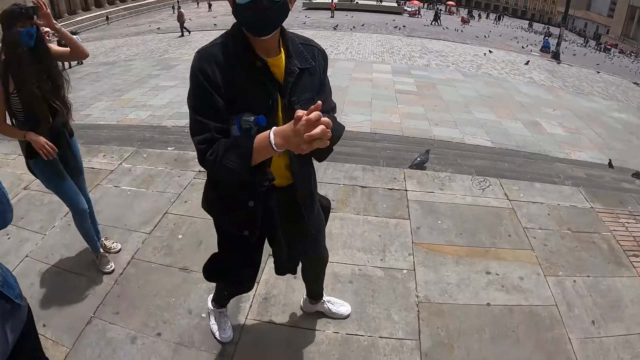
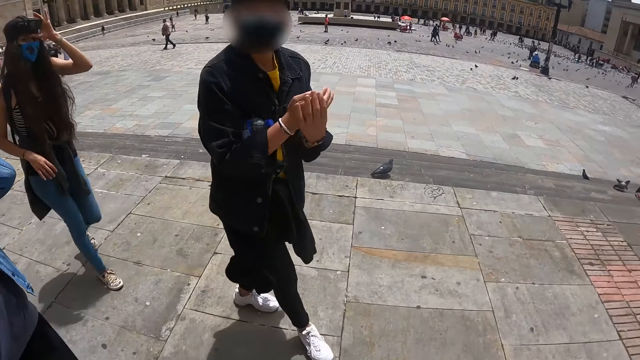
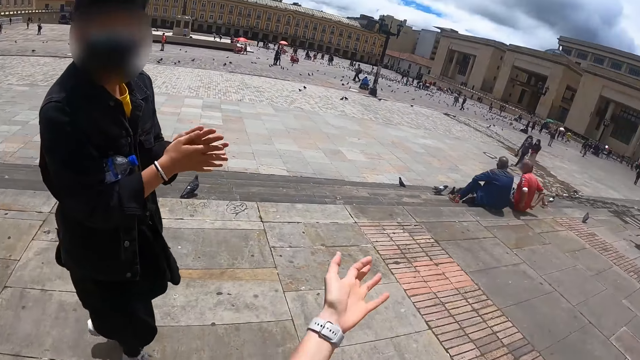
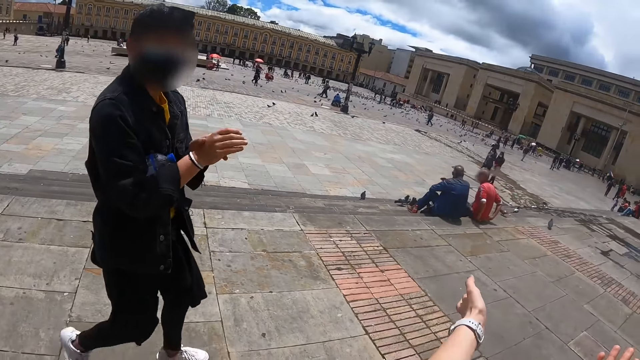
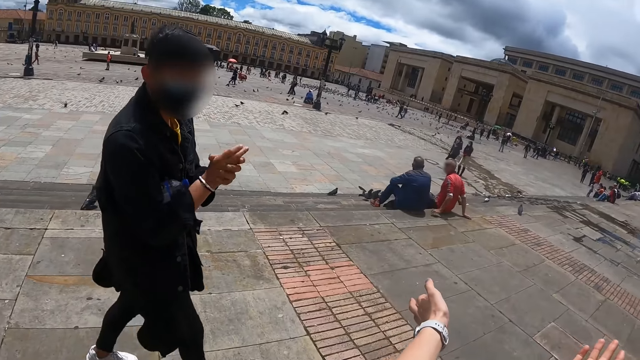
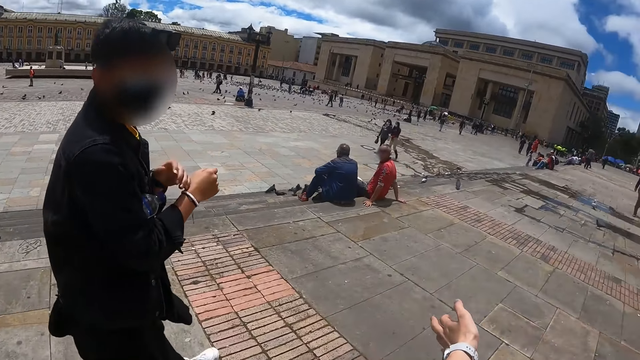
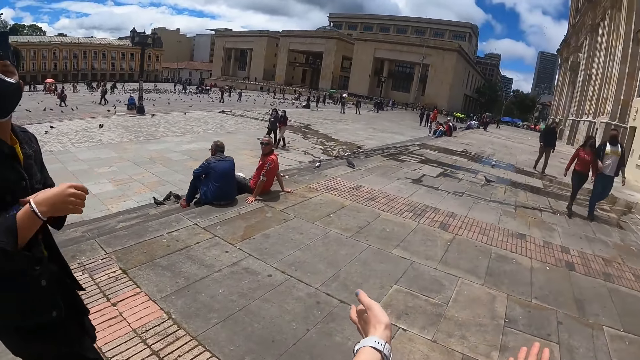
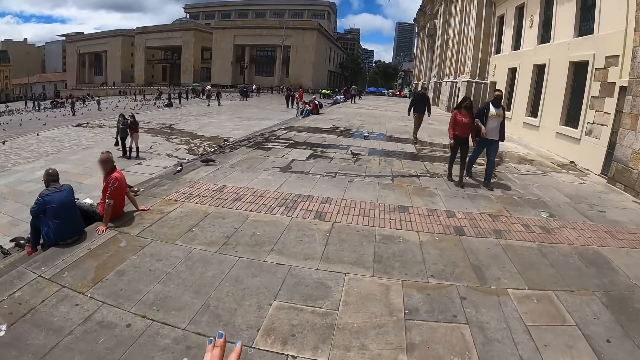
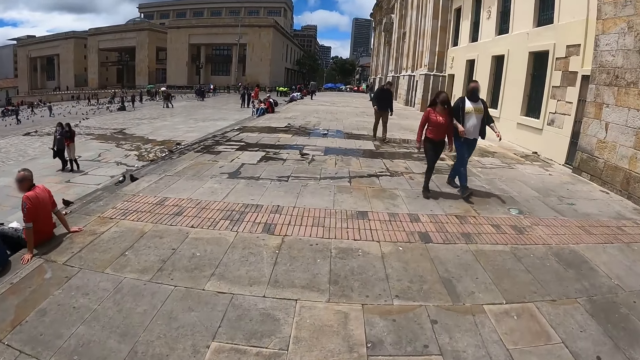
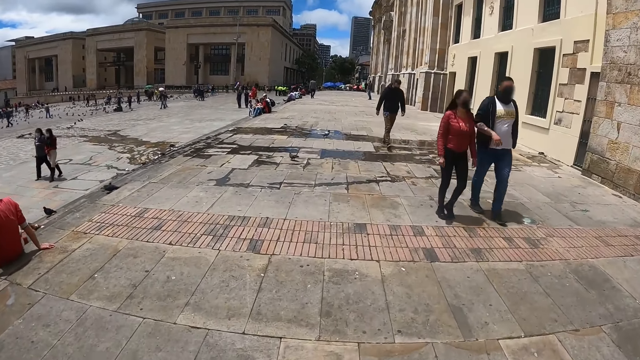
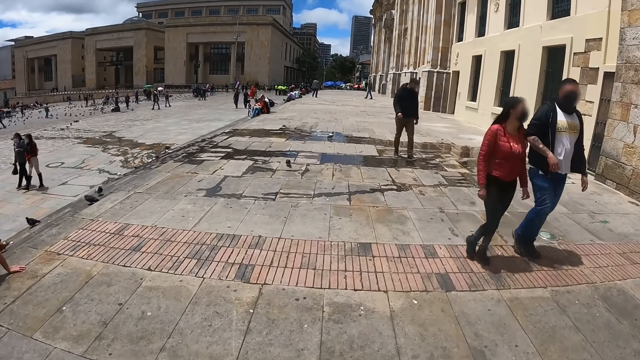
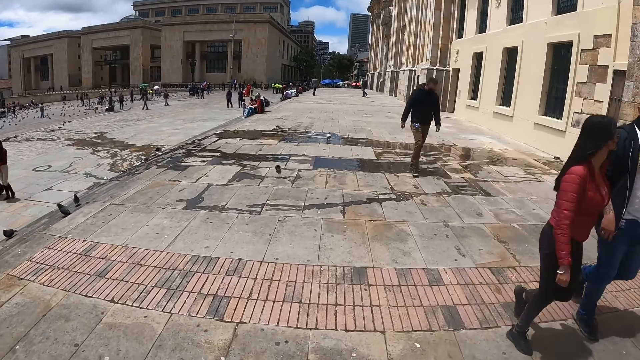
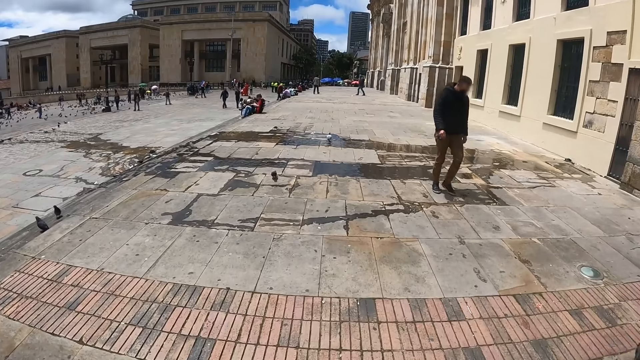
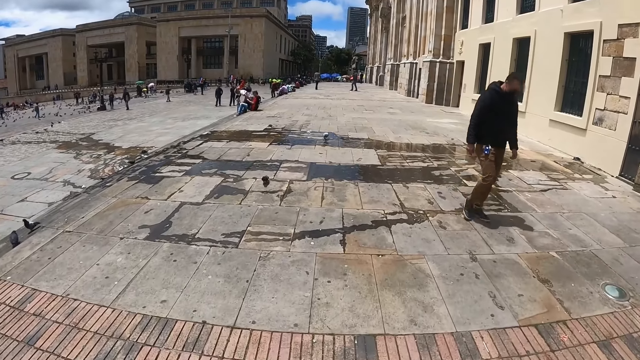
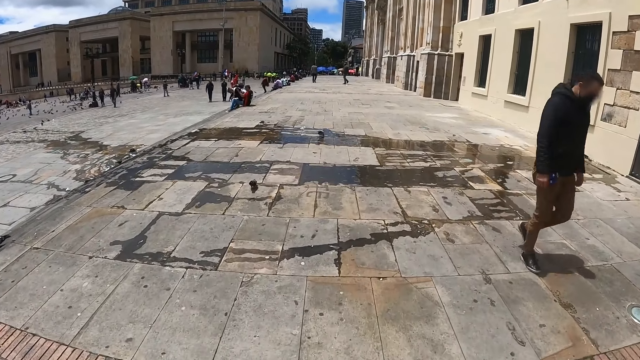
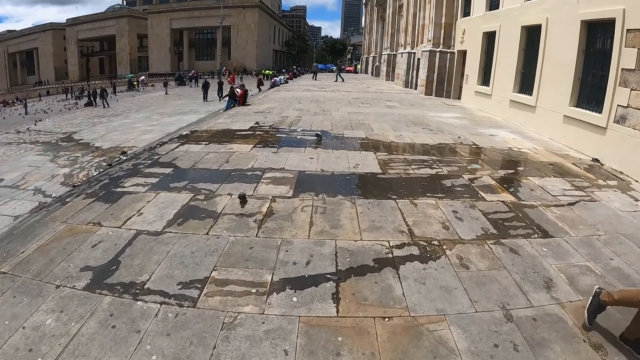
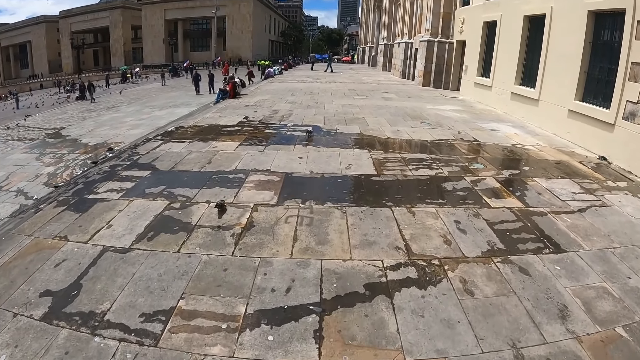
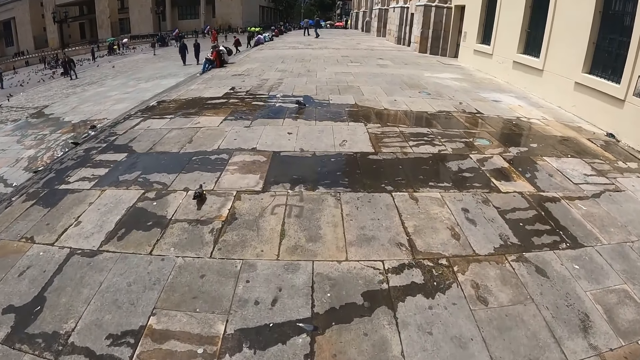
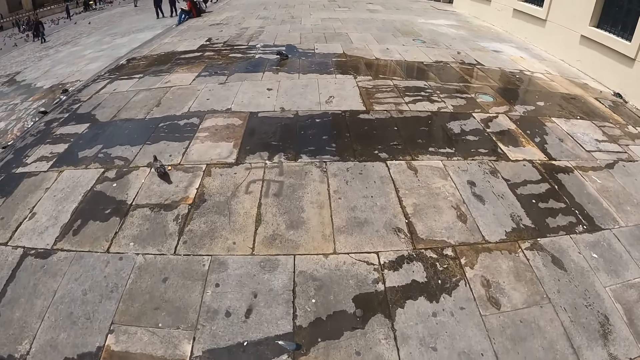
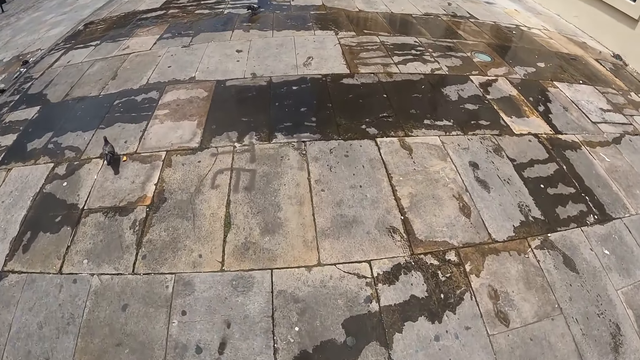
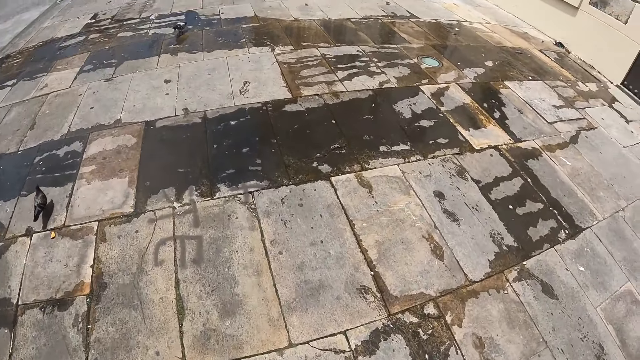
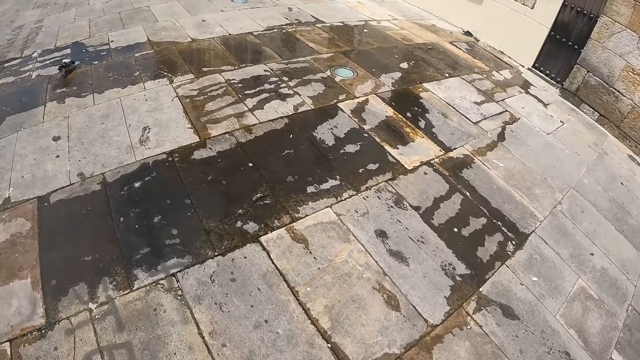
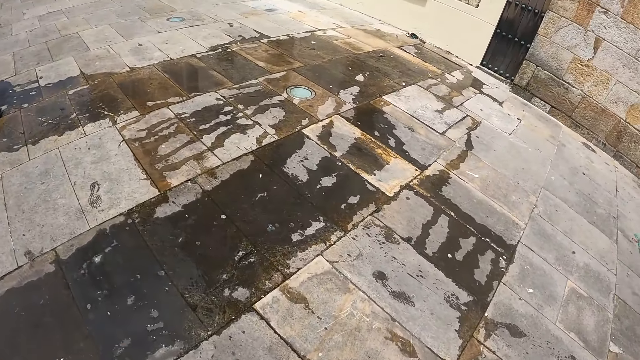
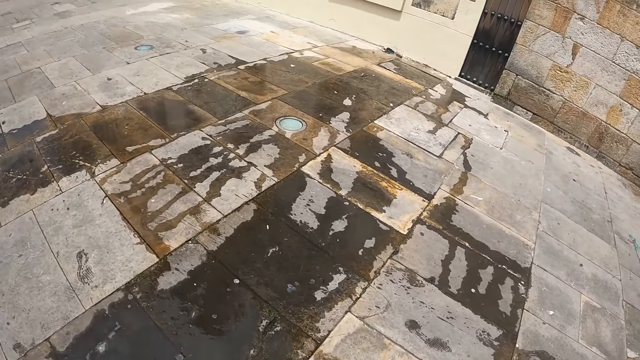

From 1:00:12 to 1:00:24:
The camera wearer turns around the street. They converse with a person. They move the hand. They walk along the street.

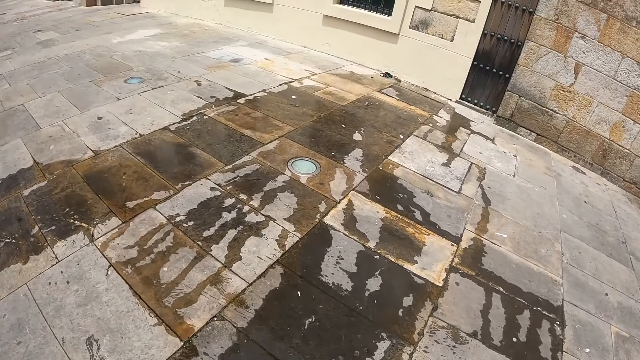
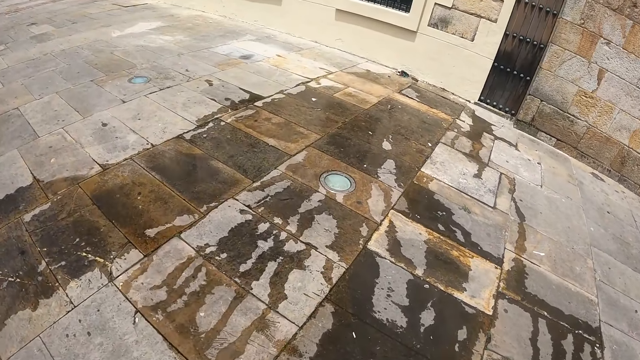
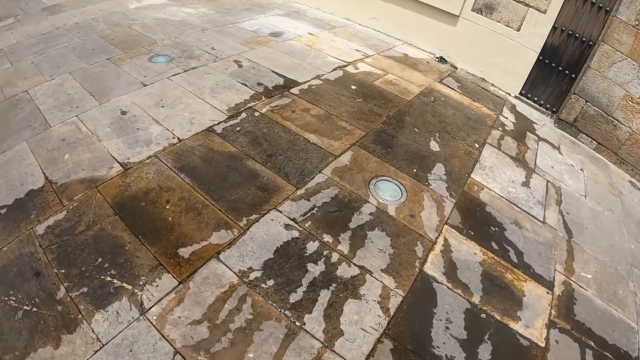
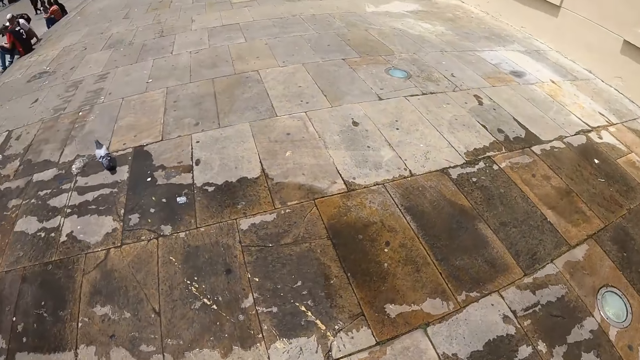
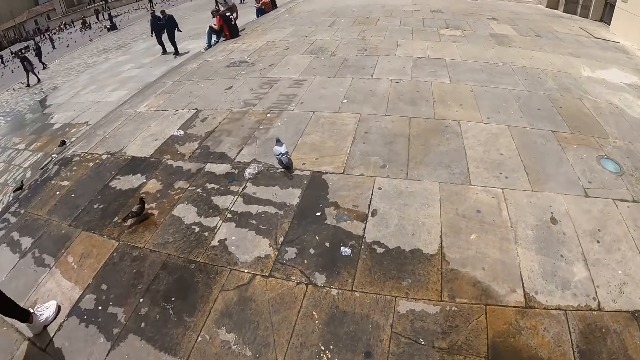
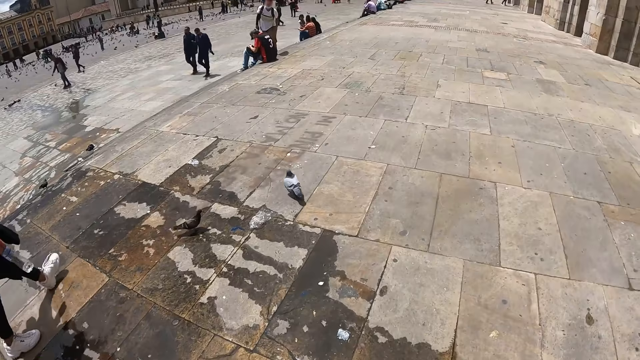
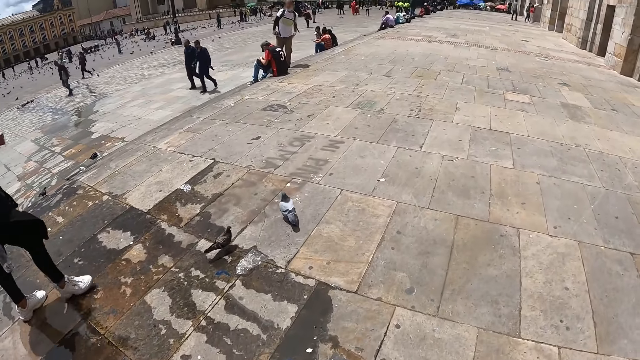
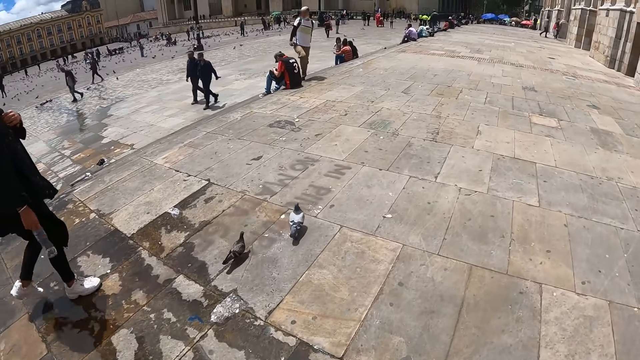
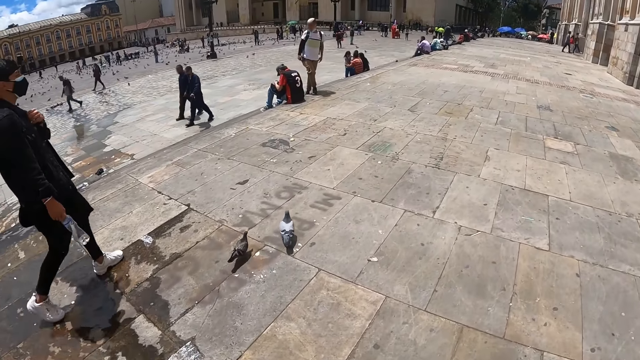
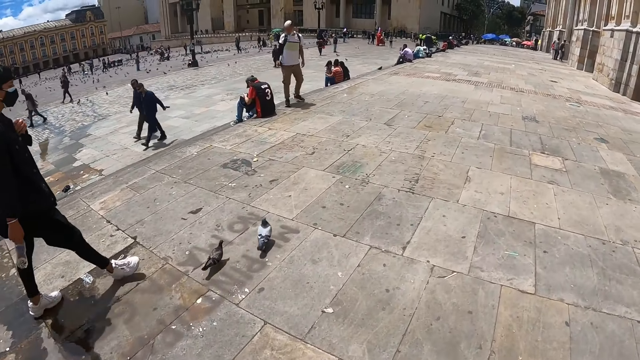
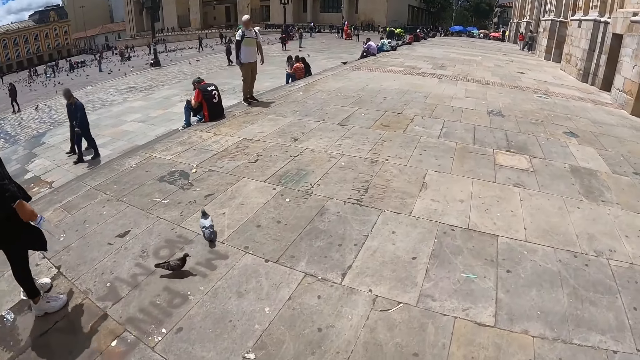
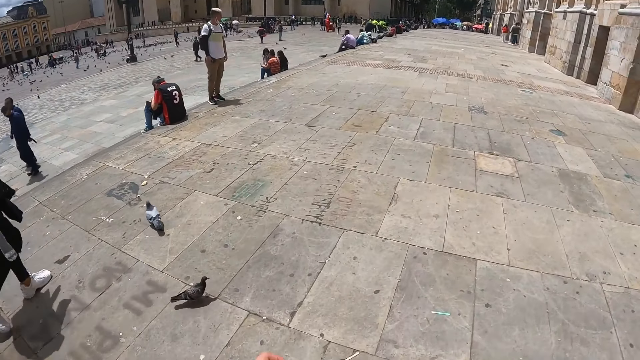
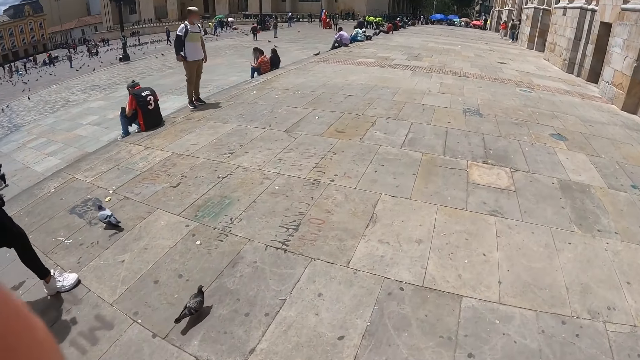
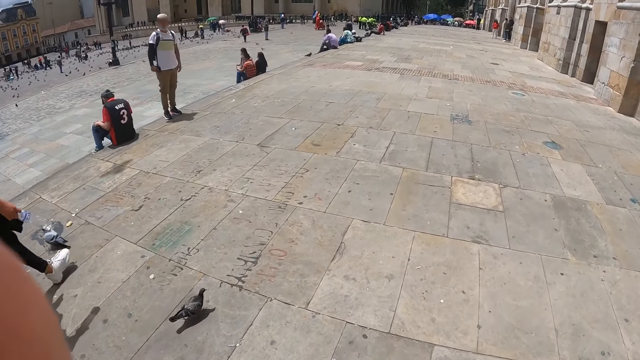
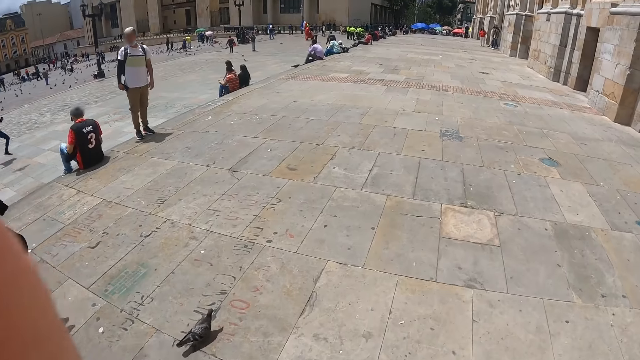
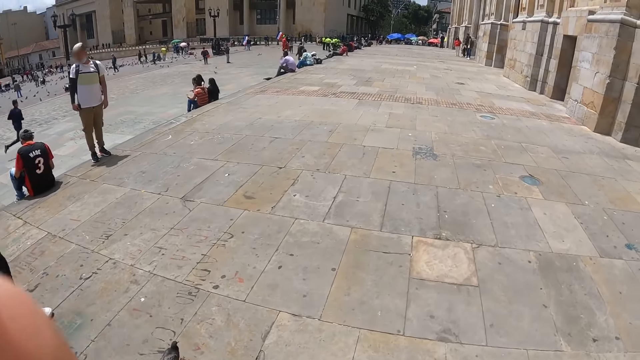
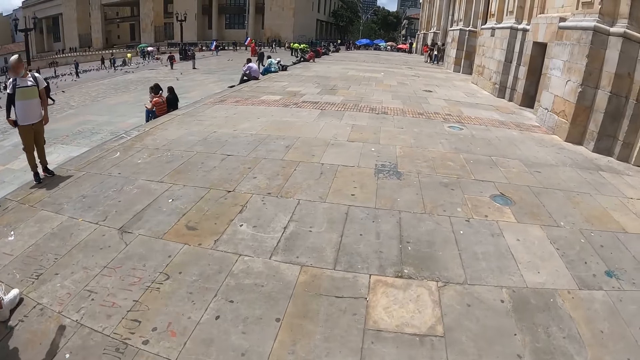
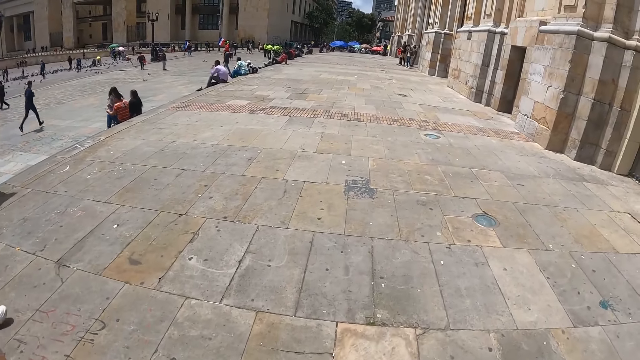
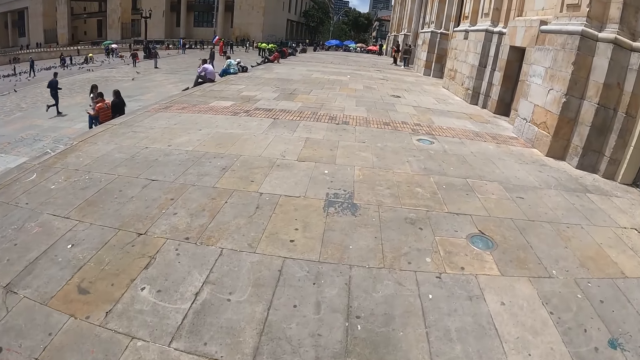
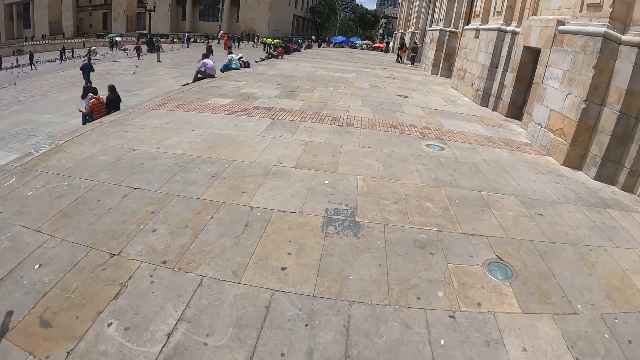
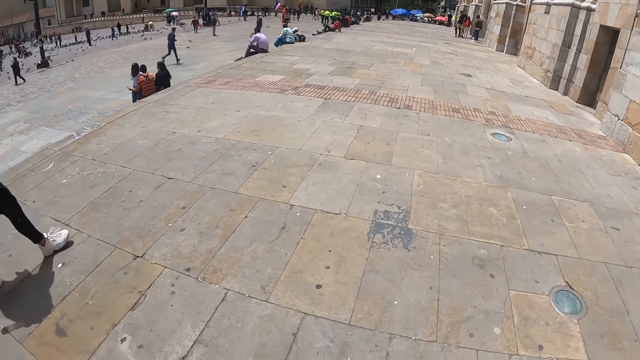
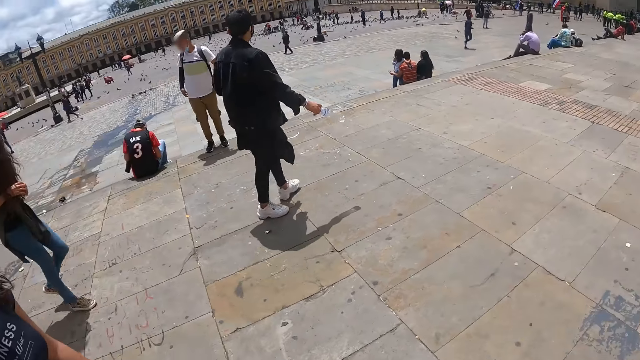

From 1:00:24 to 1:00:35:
The camera wearer moves the hand.
